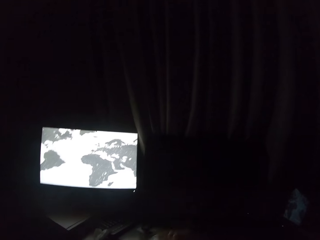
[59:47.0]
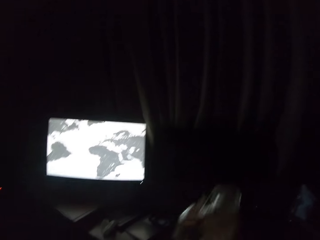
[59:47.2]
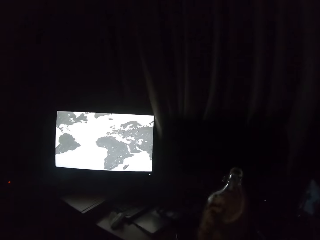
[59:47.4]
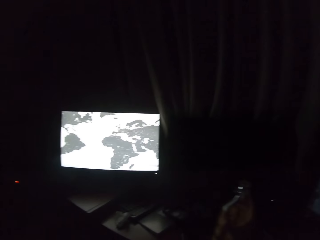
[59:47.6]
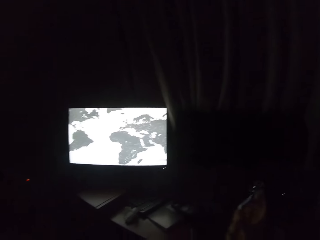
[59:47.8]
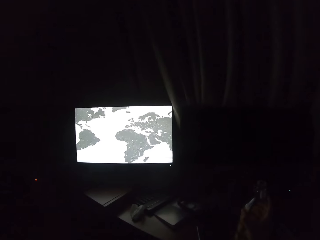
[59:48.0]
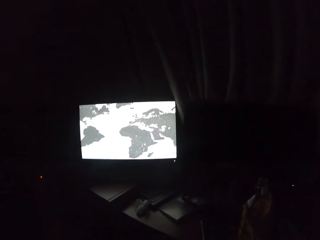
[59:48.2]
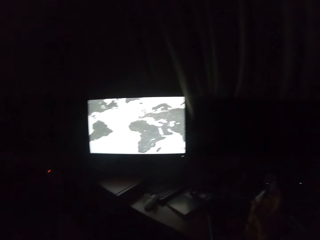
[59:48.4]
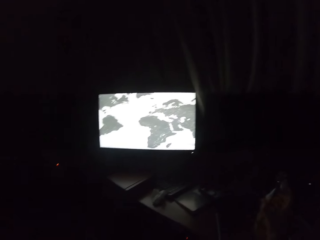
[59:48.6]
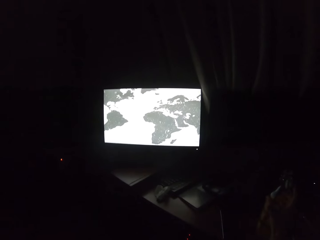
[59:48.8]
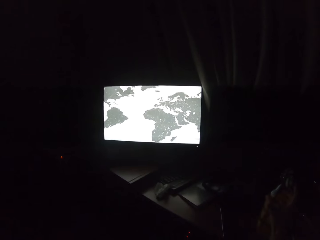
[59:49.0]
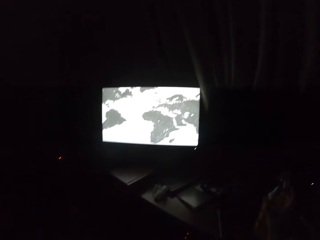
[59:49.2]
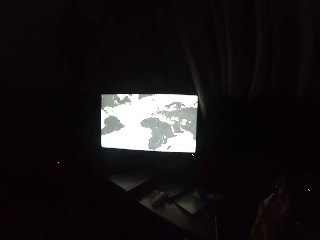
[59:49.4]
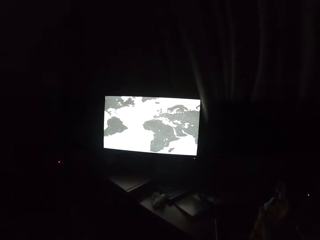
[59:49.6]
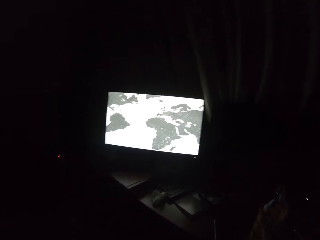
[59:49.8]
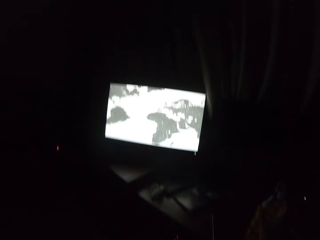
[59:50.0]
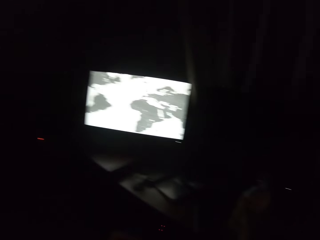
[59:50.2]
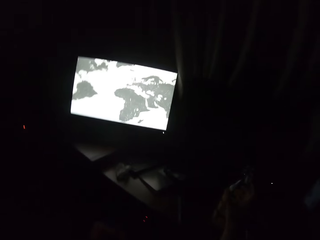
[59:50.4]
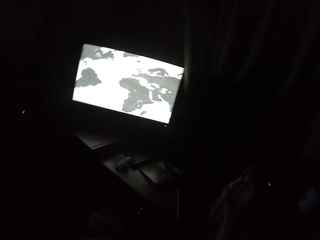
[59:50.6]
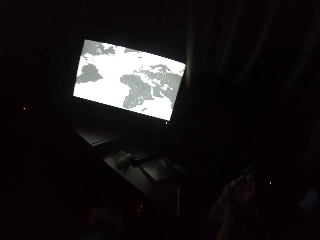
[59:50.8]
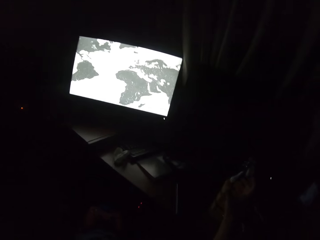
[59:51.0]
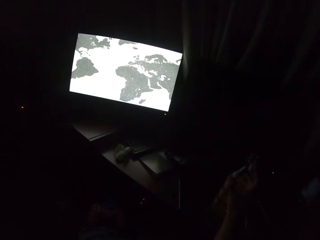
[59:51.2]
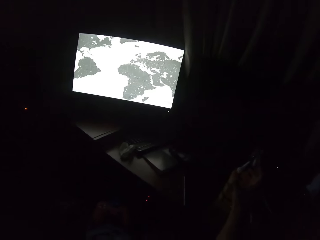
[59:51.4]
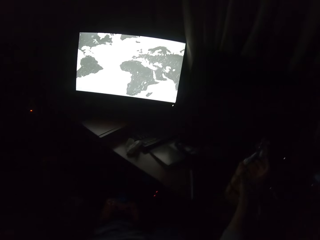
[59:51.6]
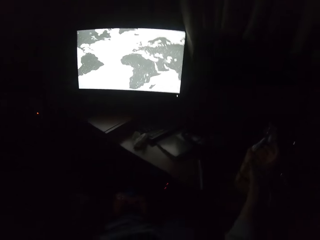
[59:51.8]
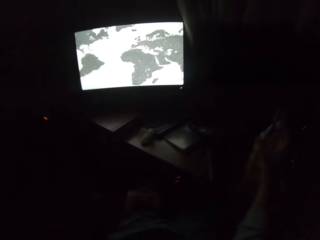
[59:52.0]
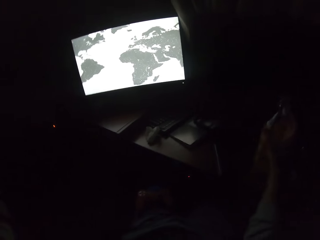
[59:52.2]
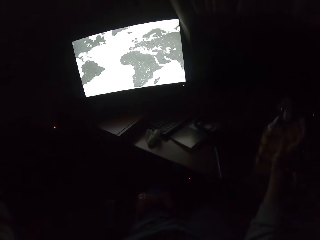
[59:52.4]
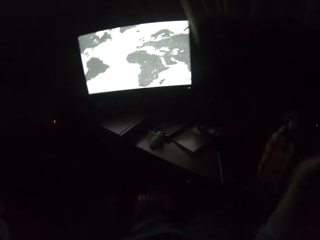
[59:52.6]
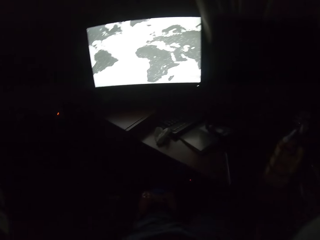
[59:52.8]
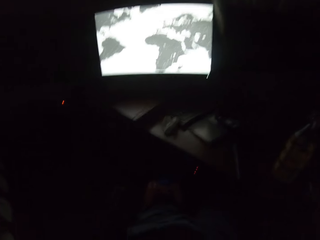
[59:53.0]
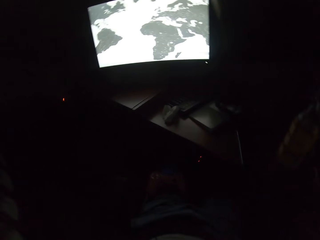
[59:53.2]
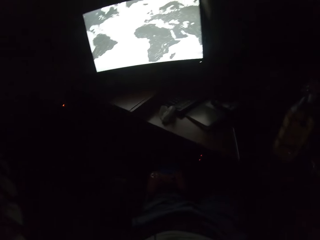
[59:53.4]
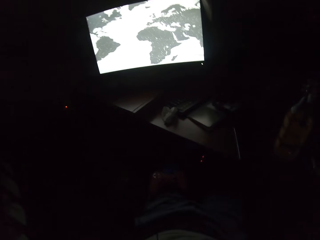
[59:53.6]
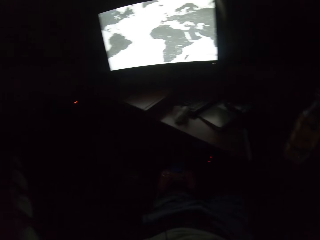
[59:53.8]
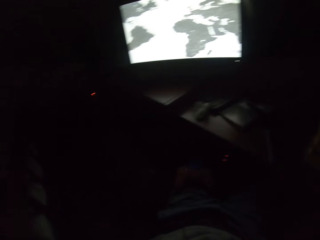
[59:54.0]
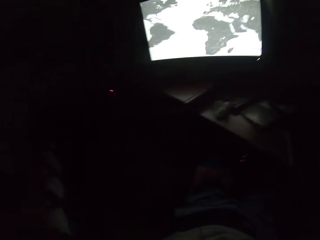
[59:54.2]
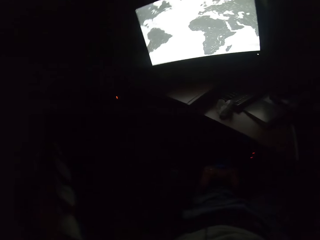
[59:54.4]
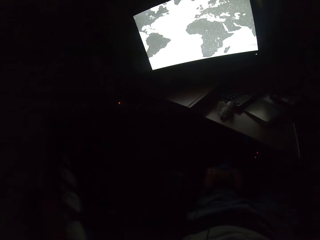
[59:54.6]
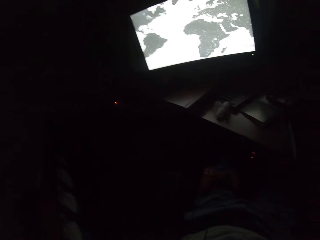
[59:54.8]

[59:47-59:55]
The camera wearer puts a bottle on the table. They operate a computer. They turn to the side.

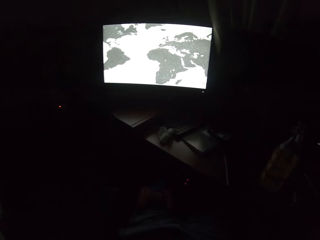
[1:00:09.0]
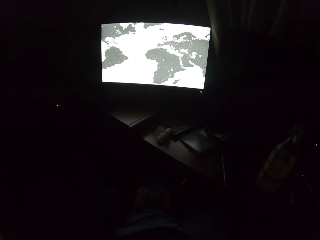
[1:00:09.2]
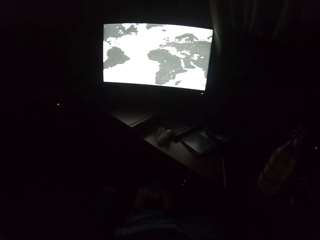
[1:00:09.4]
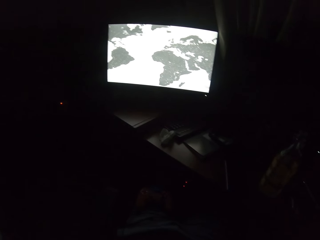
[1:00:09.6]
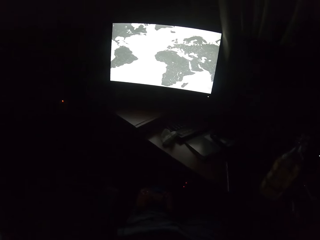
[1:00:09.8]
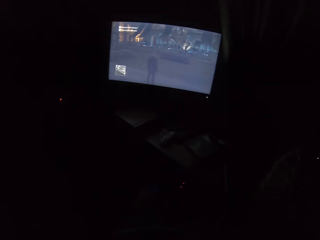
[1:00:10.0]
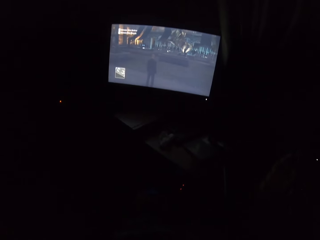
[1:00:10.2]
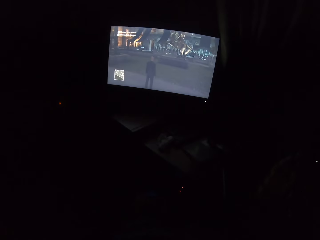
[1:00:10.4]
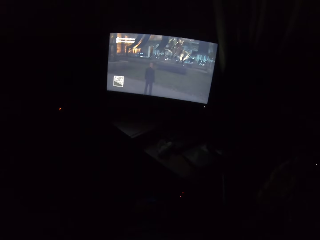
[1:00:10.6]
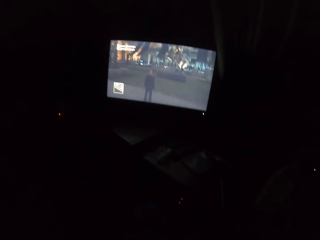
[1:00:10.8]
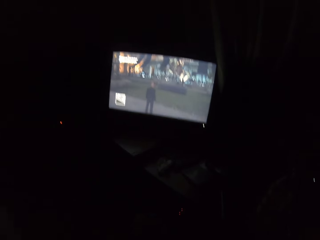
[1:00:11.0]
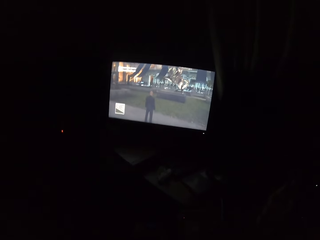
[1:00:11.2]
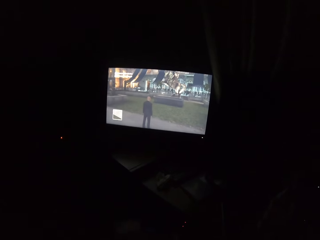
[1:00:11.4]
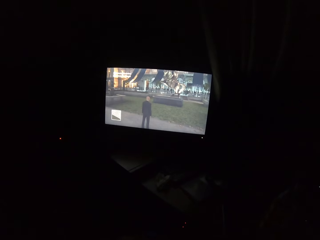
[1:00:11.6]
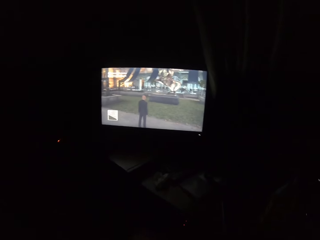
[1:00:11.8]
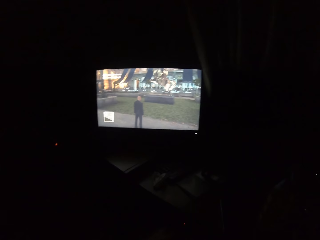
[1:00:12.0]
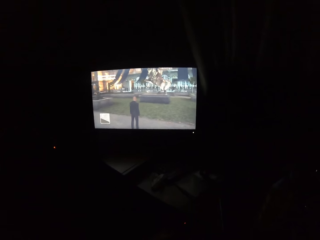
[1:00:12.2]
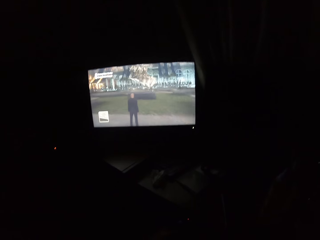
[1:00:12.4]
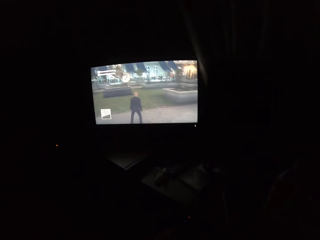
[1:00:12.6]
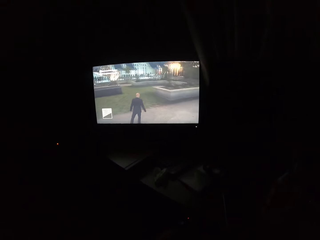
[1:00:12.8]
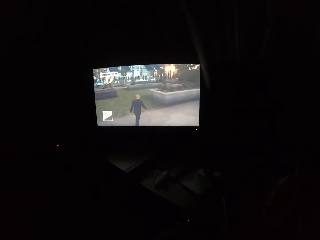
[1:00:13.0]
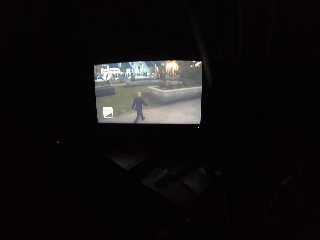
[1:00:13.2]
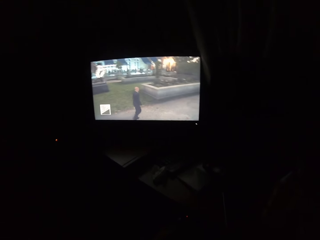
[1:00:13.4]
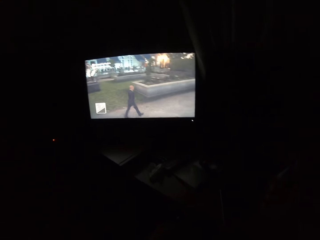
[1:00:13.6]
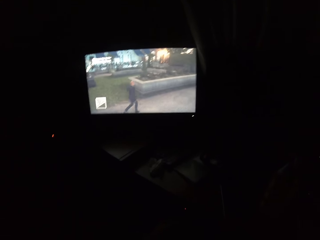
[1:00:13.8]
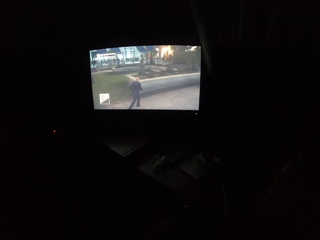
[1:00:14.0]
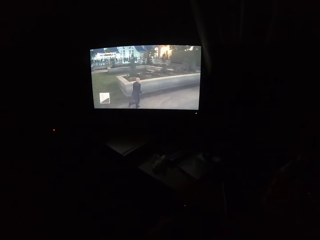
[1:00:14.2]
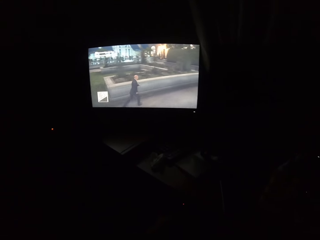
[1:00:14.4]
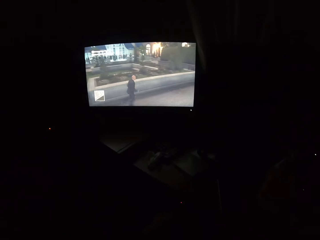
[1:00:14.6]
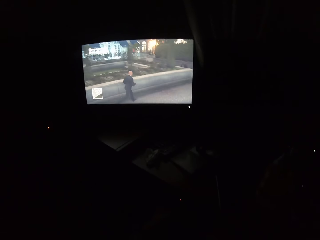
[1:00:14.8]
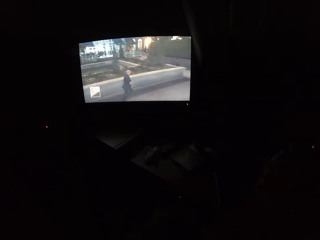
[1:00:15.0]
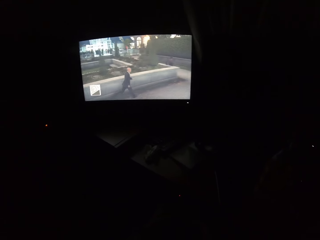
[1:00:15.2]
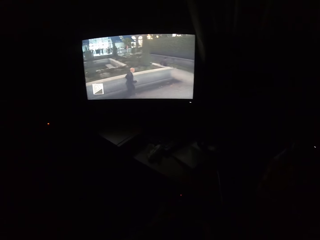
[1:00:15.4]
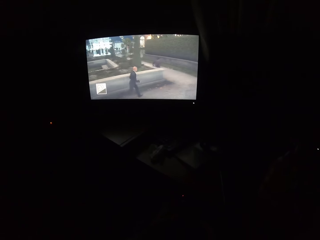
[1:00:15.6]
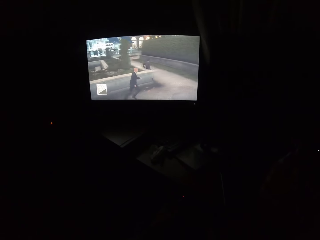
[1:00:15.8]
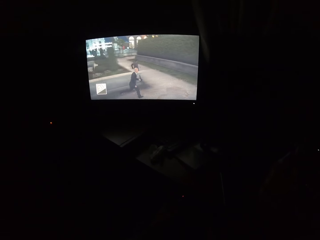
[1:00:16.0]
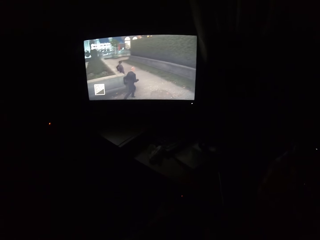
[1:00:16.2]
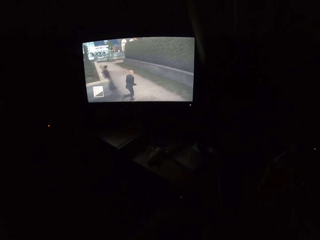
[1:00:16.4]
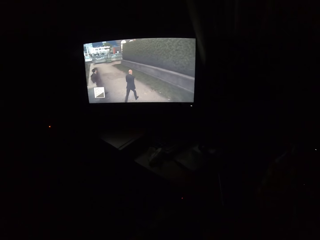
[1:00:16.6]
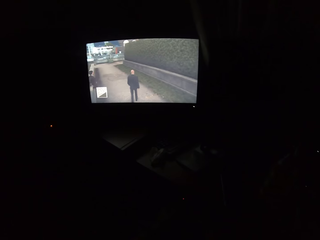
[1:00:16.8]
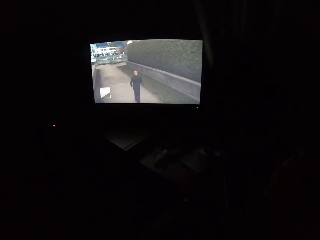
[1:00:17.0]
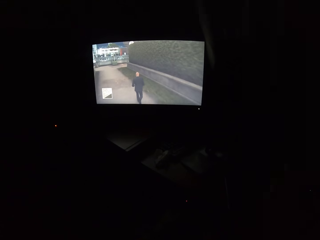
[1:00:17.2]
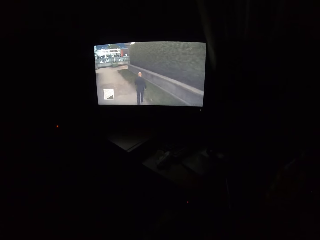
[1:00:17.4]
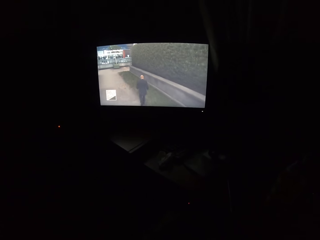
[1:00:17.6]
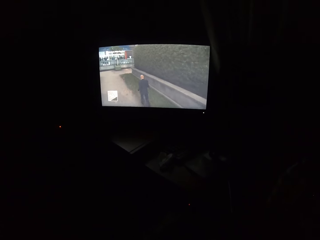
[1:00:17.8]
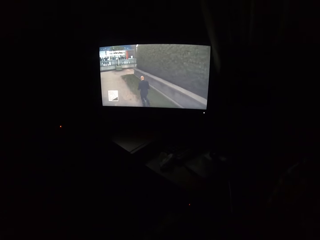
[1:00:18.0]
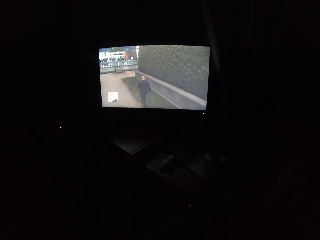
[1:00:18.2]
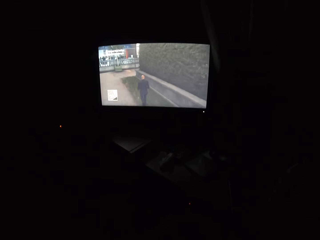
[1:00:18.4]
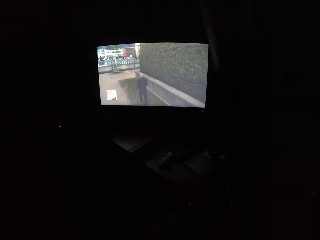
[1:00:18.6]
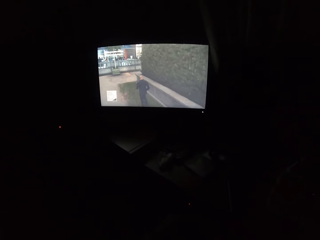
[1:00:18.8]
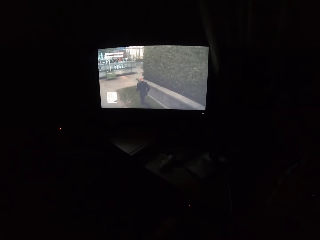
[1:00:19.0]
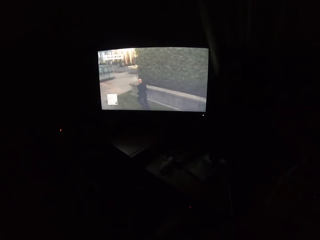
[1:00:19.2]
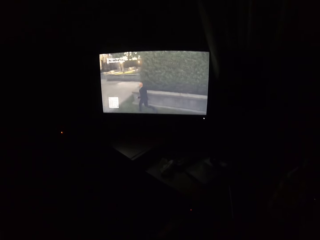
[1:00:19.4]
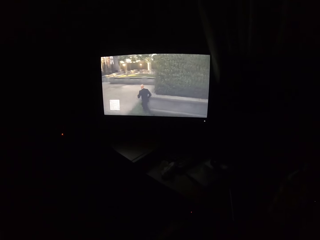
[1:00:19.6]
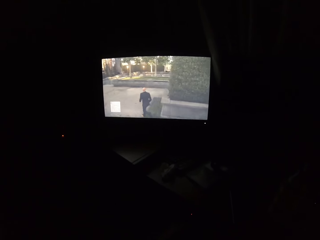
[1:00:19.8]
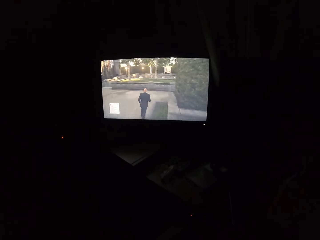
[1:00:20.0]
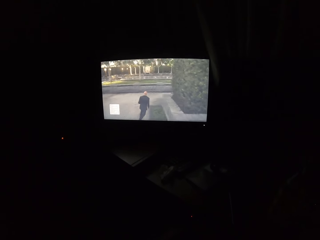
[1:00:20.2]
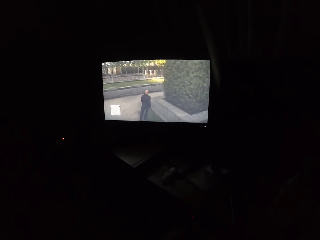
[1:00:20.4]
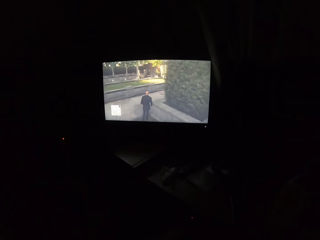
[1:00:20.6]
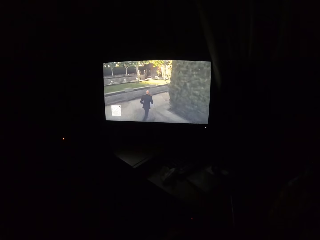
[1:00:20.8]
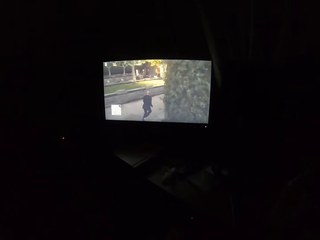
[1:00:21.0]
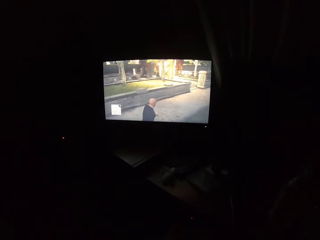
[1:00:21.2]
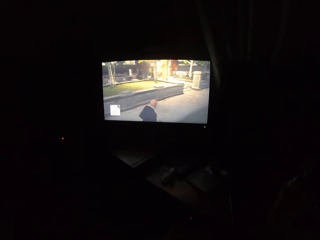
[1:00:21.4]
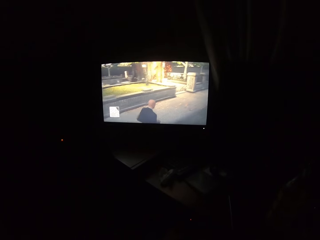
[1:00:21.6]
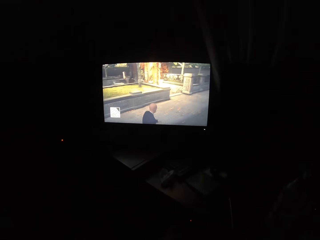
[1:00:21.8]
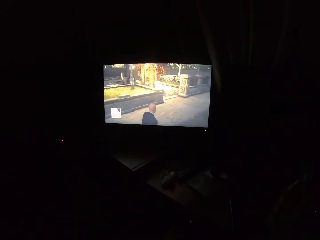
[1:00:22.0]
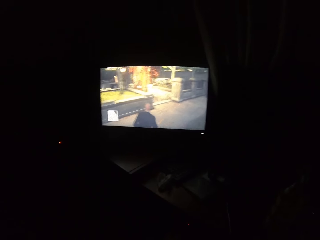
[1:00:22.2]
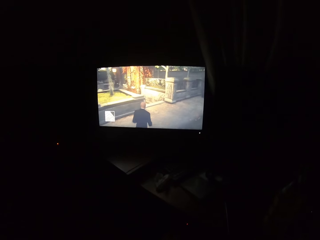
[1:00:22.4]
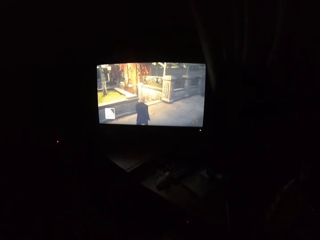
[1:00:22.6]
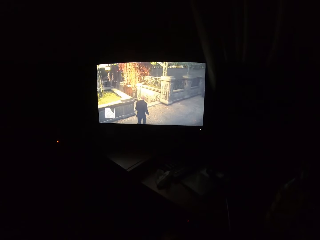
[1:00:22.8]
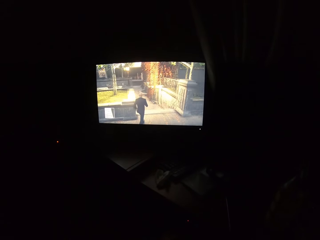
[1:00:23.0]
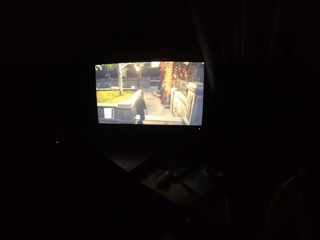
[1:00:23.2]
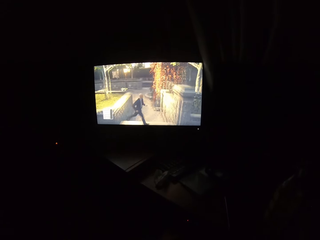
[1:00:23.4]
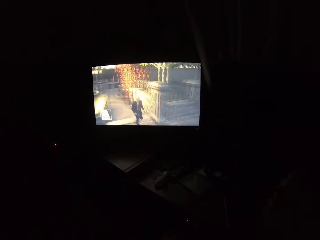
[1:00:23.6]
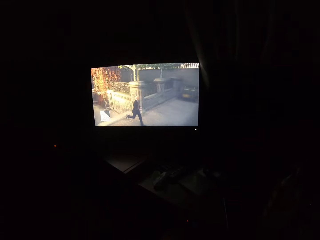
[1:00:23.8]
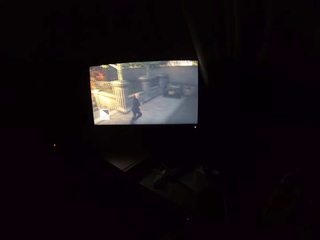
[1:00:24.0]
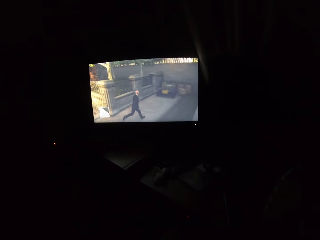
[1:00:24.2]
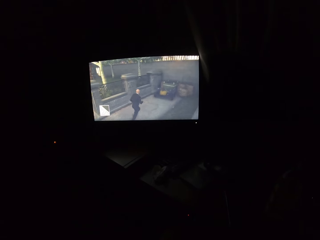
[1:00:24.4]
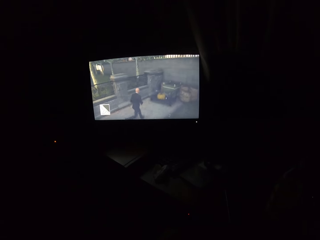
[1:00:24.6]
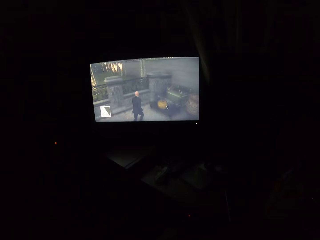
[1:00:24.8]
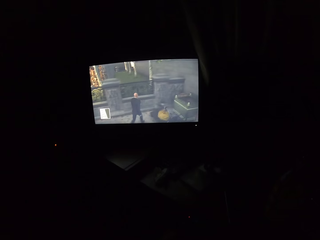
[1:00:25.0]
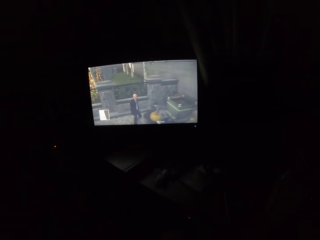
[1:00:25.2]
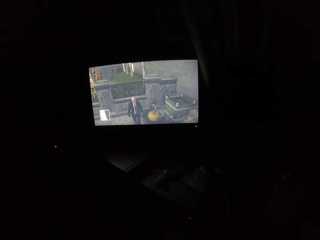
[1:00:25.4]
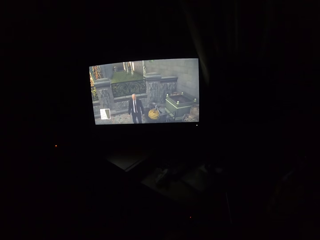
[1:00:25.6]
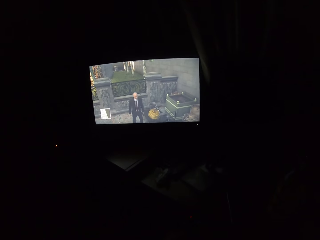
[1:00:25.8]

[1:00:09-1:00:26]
The camera wearer plays a video game on the screen.
